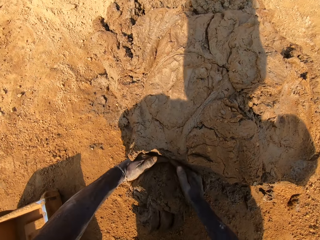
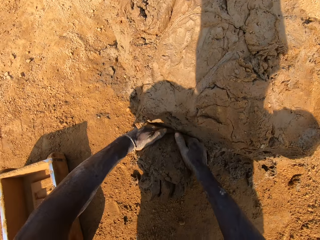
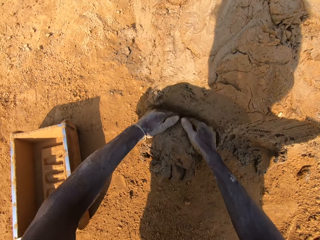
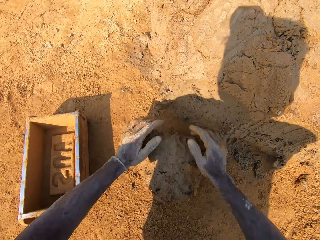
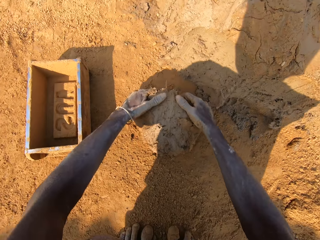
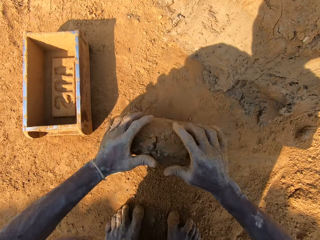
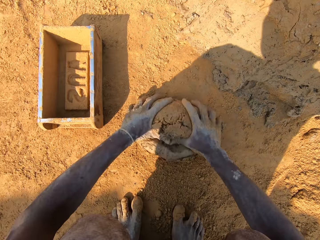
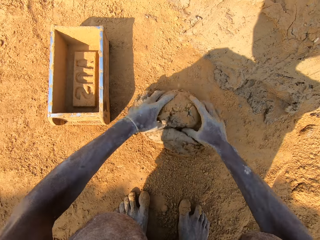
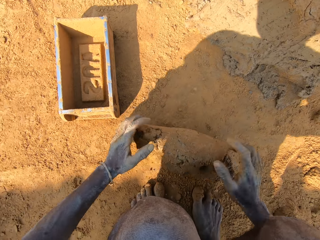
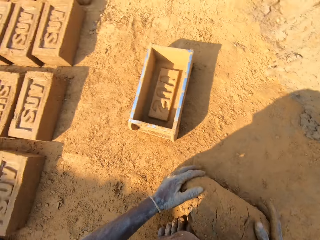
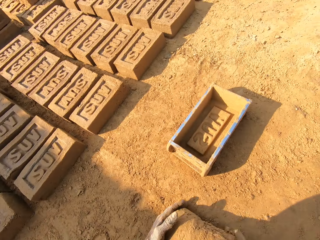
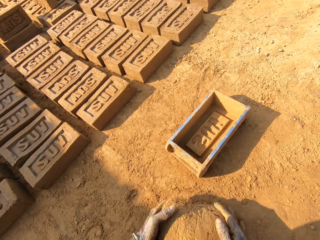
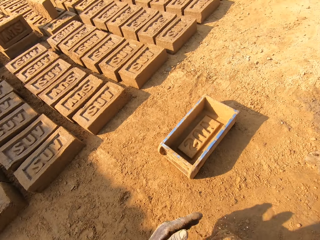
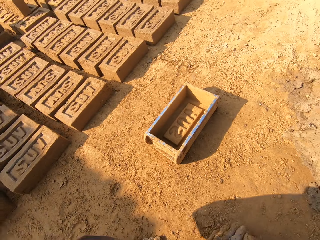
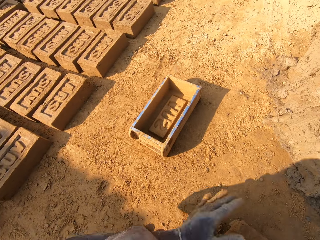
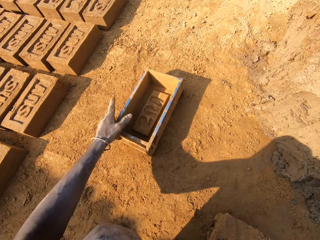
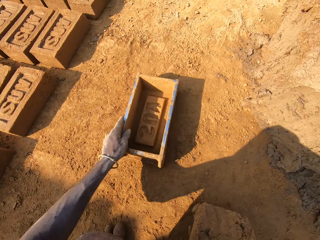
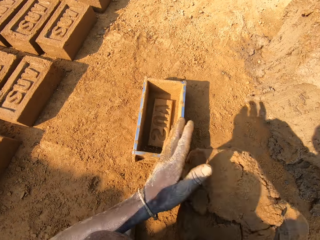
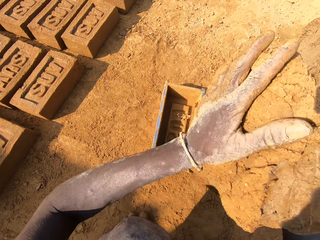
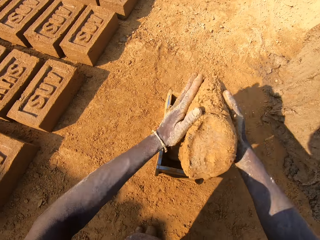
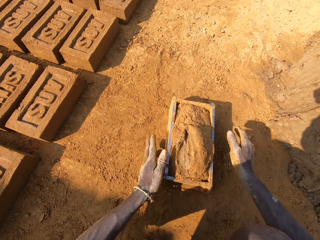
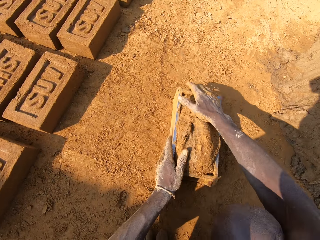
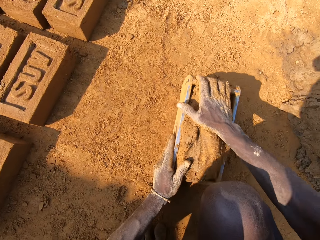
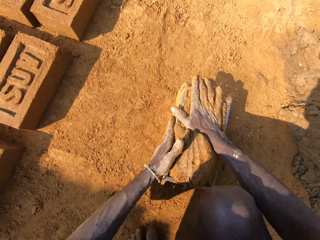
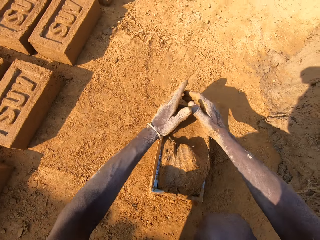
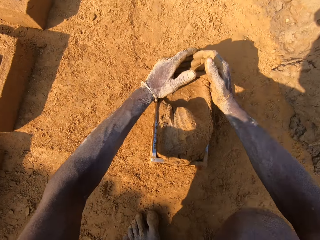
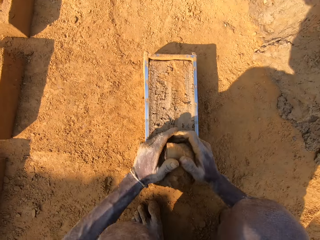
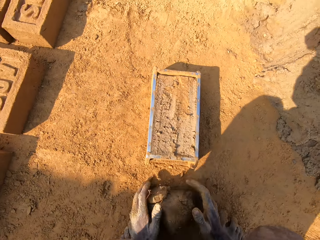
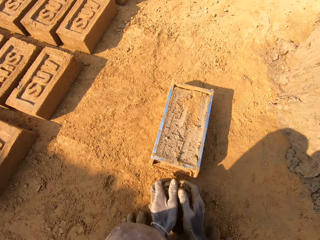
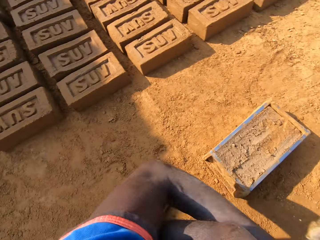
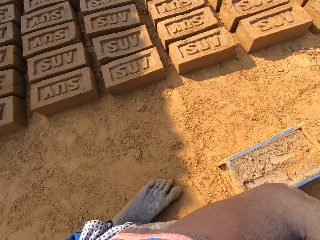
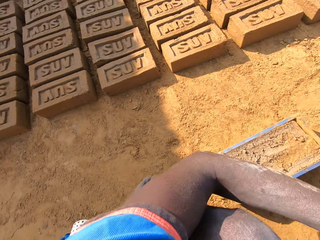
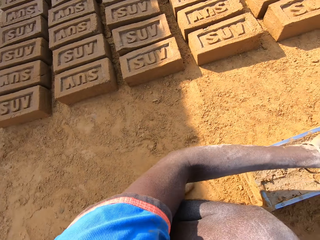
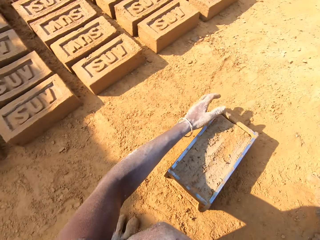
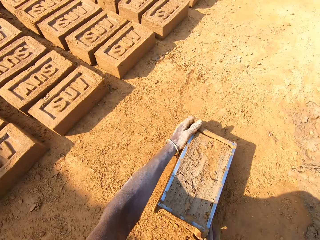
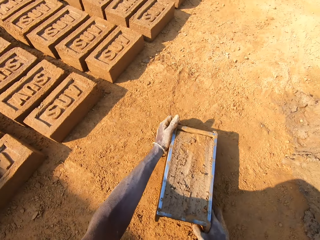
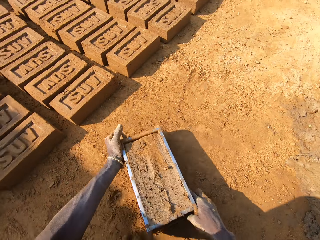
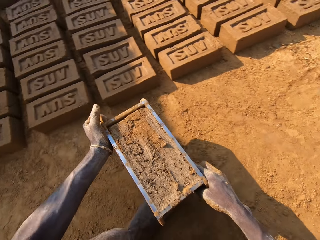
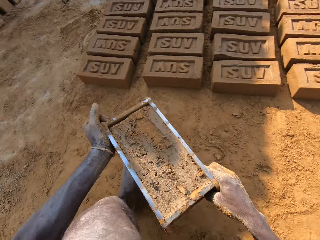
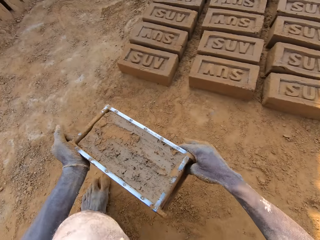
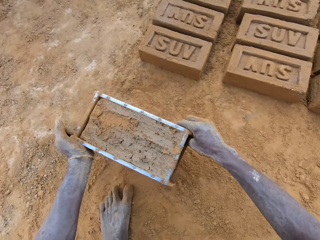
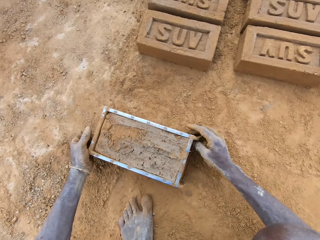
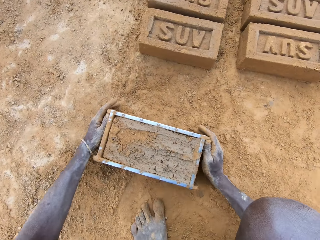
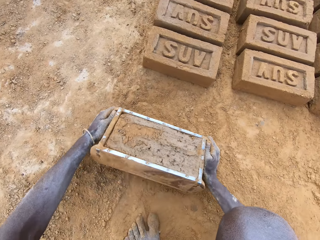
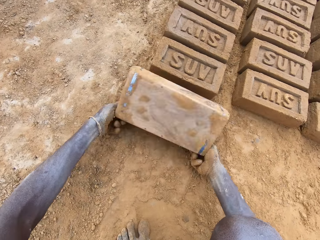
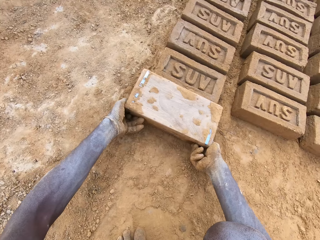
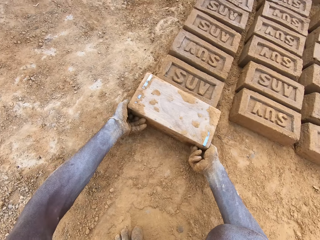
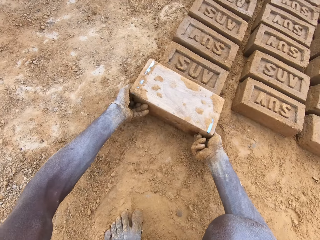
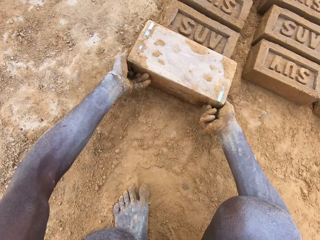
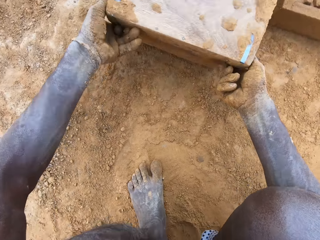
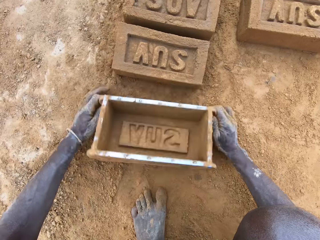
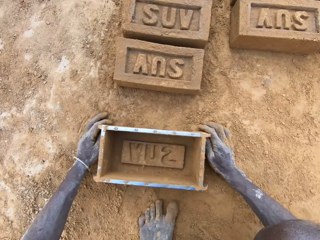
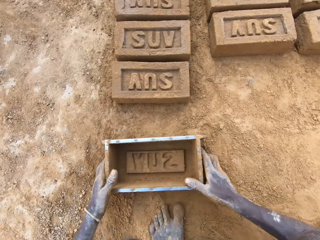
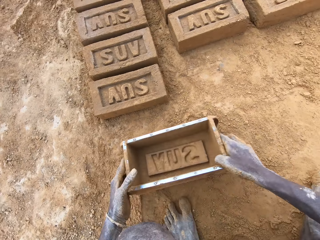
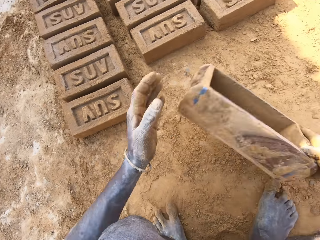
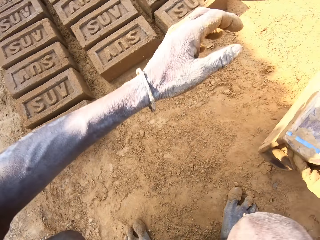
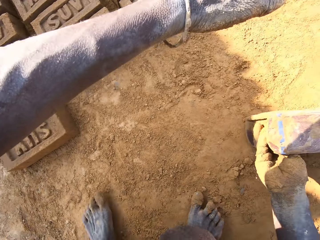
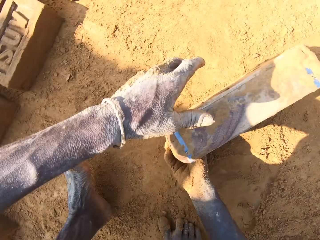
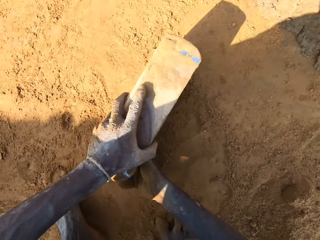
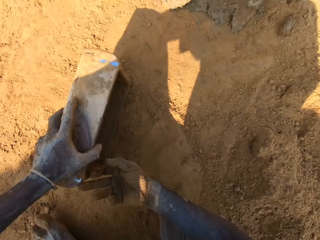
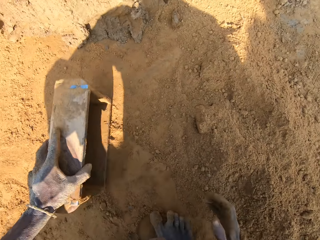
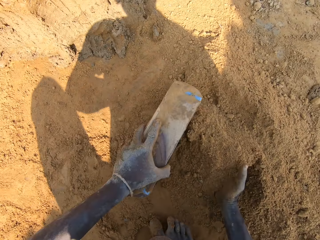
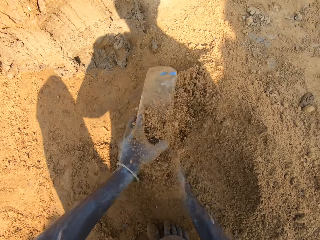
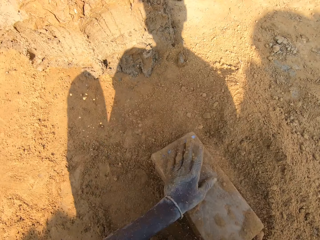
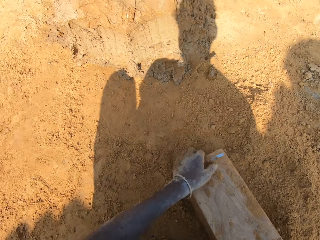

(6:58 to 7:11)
The camera wearer cuts clay and molds the clay on the ground. They put clay in the molding box or brick mold. They cut clay, take the extra clay from the molding box, put the clay on the heap of clay and hold the molding box. They pick up the brick mold on the ground, carry the molding box, pour out the clay from the molding box, put a brick on the ground and hold the molding box. They put soil in the molding box.

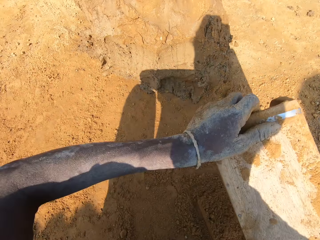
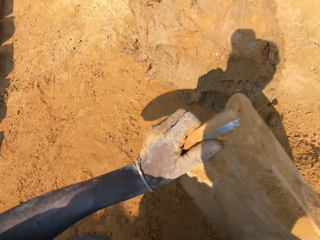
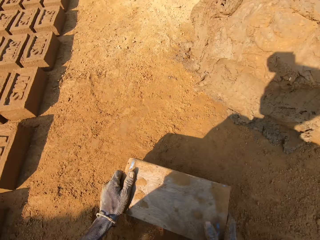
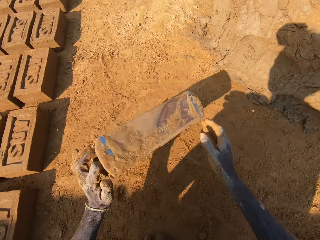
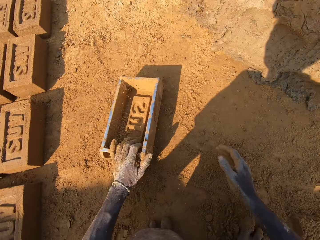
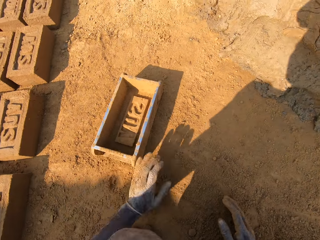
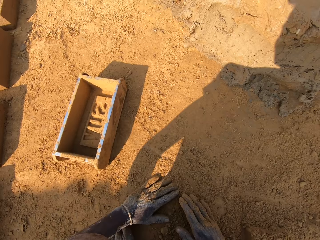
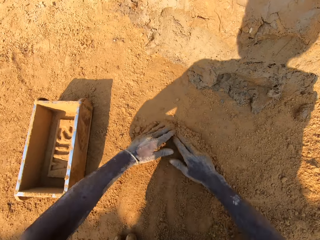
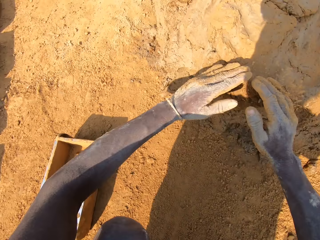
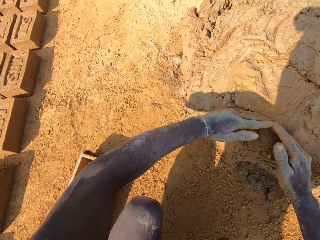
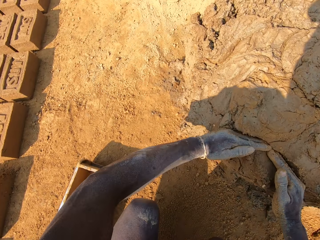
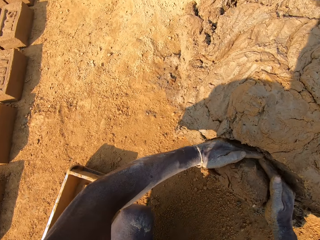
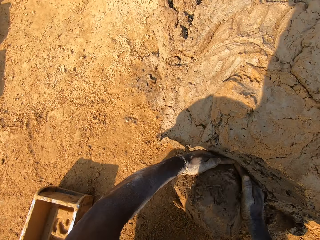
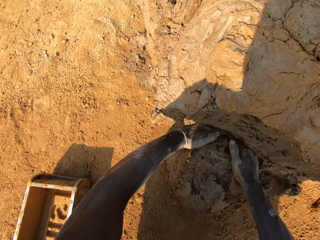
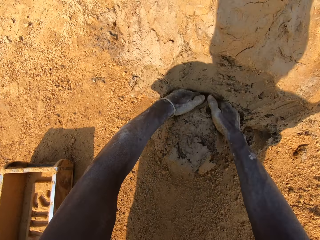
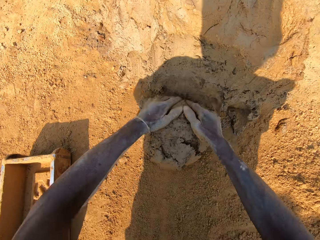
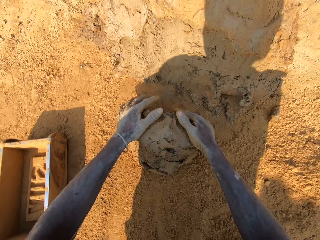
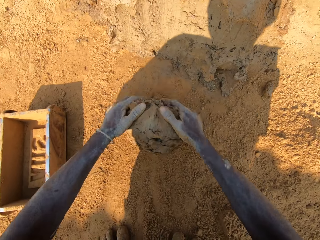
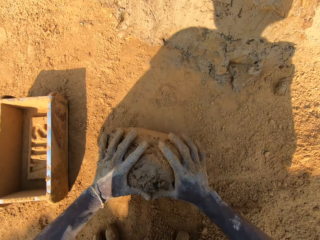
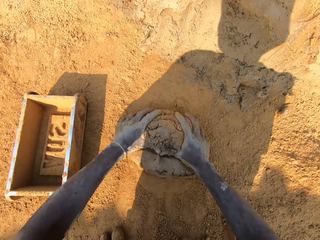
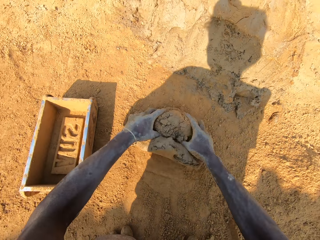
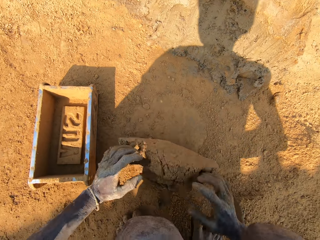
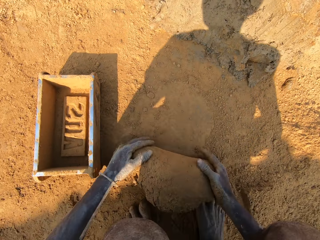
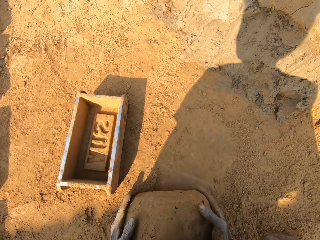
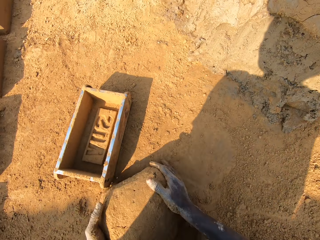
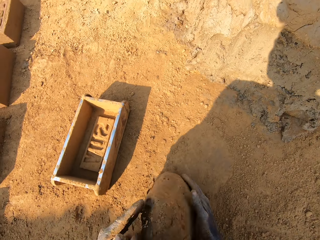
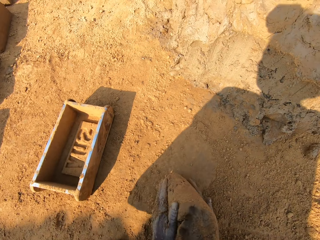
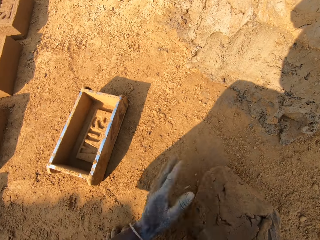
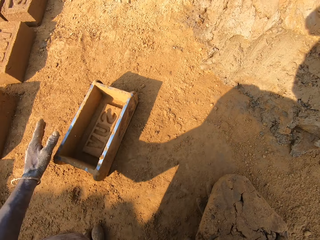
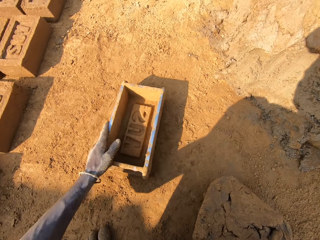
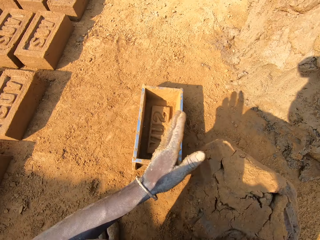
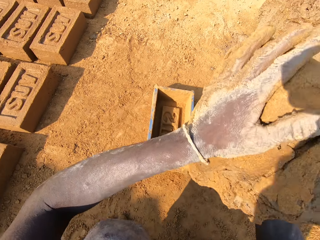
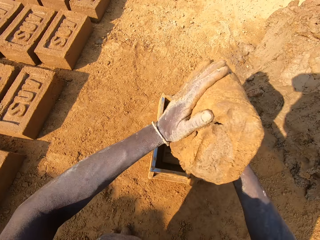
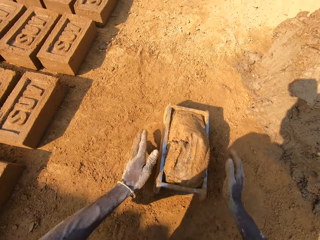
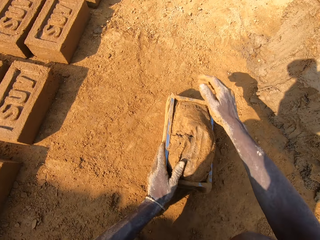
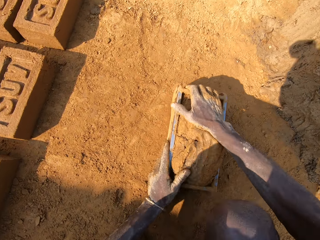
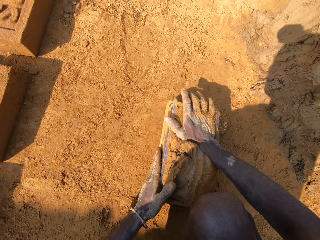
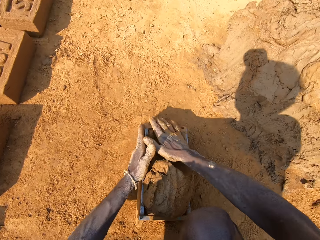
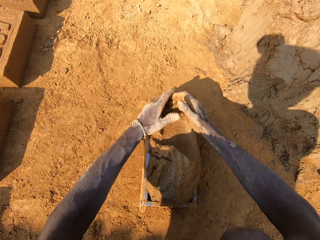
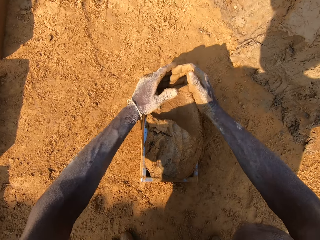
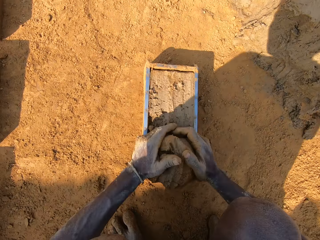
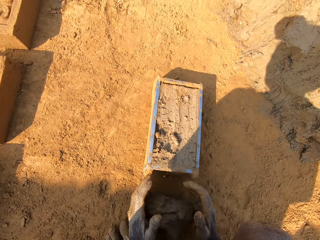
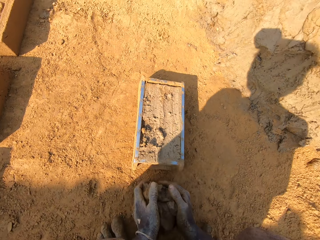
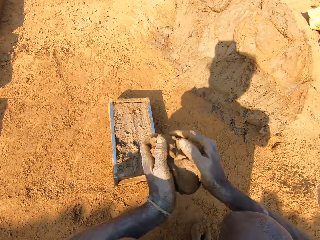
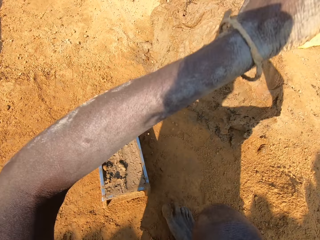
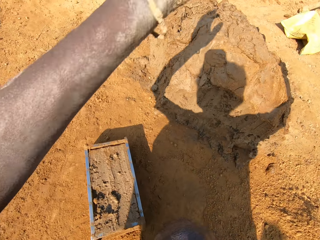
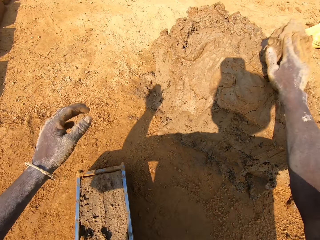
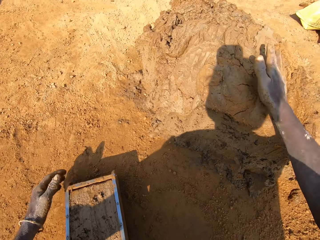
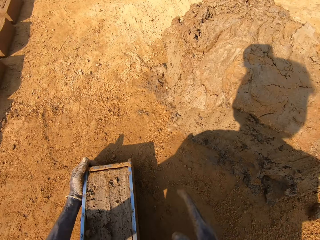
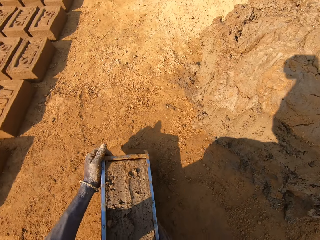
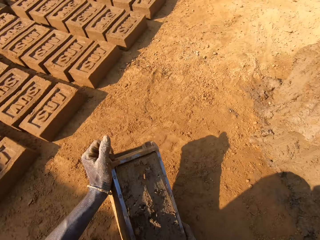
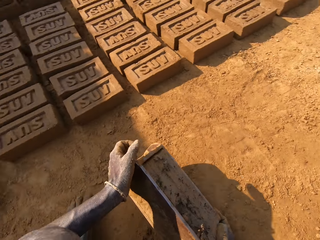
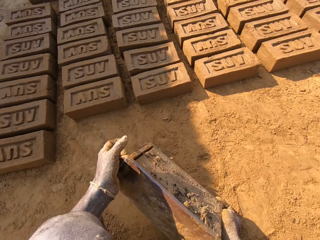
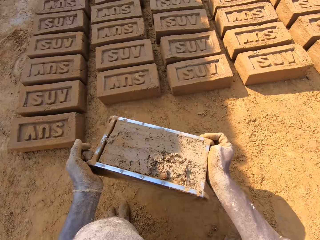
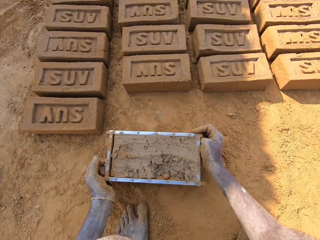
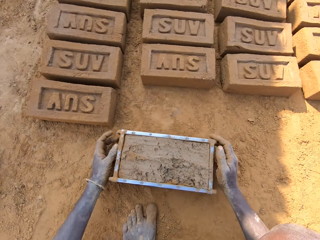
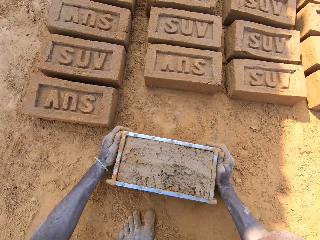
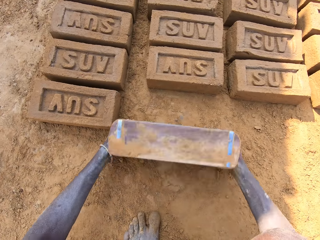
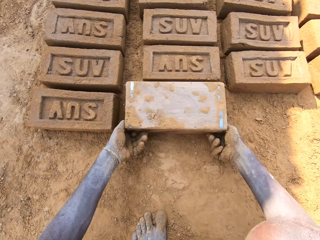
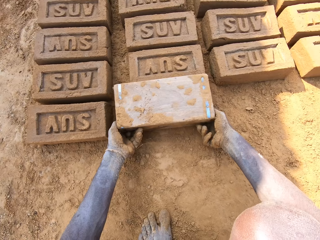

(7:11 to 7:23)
The camera wearer pours out the soil in the molding box or brick mold on the ground. They put down the molding box, wipe hands on the ground, pick a chunk of clay and cut clay. They mold the clay on the ground. They put clay on the molding box. They cut clay, take the extra clay from the molding box and throw the extra clay on a heap of clay. They pick up the brick mold on the ground and carry the molding box.
